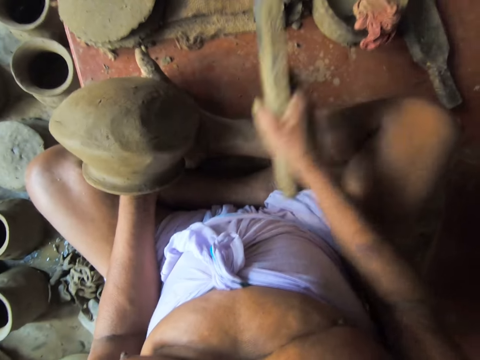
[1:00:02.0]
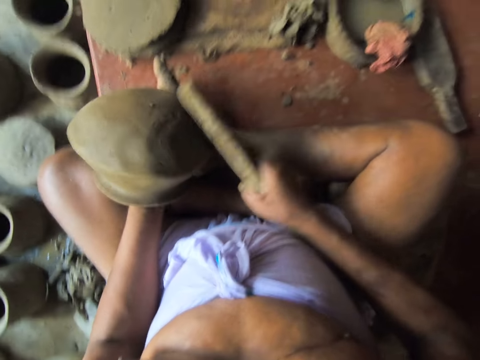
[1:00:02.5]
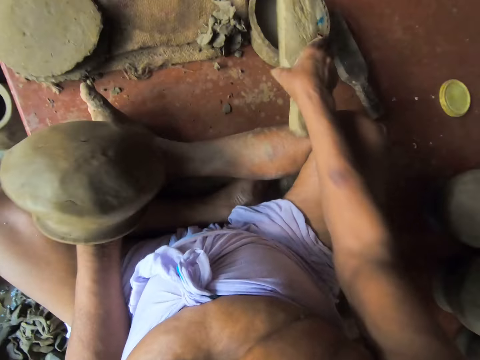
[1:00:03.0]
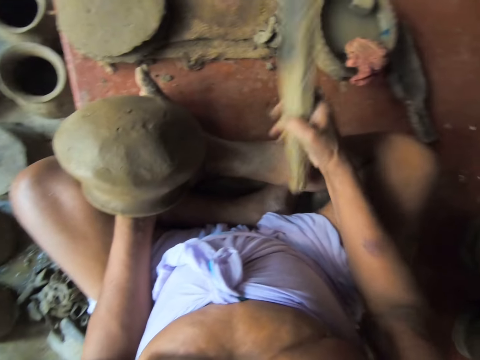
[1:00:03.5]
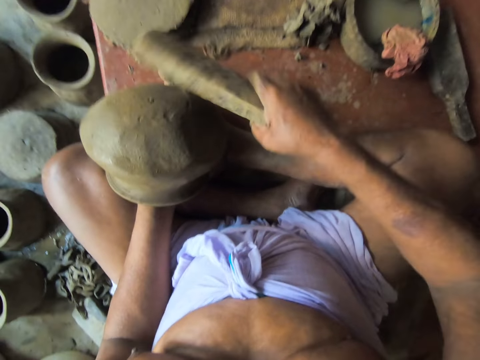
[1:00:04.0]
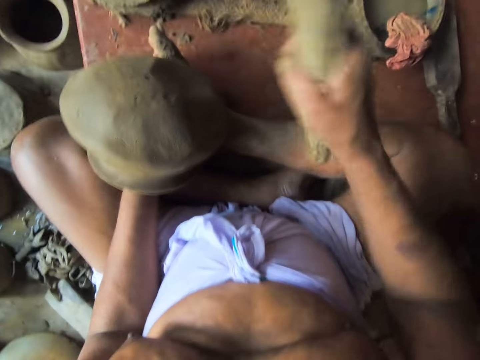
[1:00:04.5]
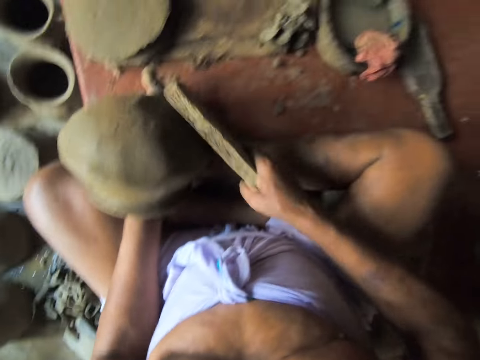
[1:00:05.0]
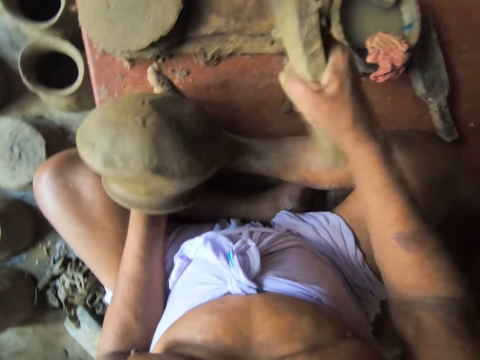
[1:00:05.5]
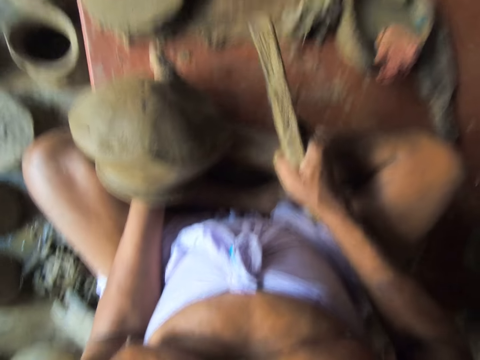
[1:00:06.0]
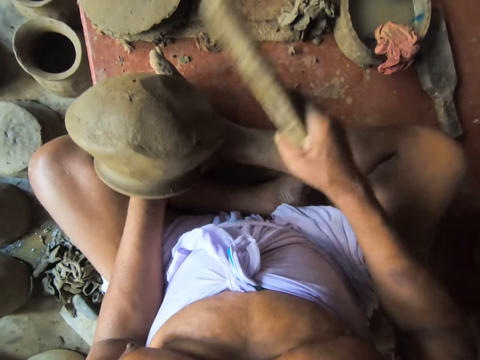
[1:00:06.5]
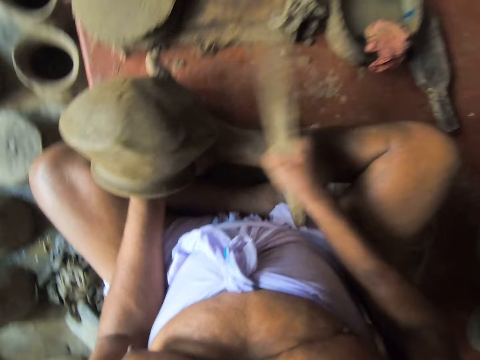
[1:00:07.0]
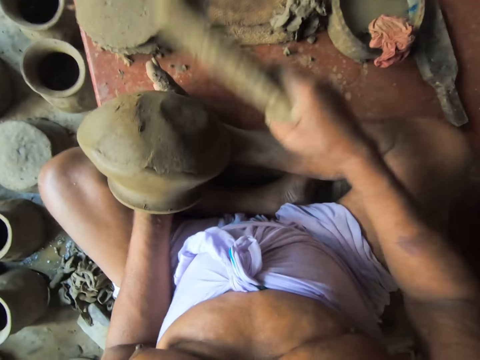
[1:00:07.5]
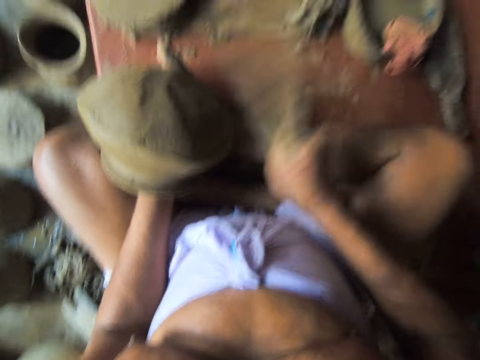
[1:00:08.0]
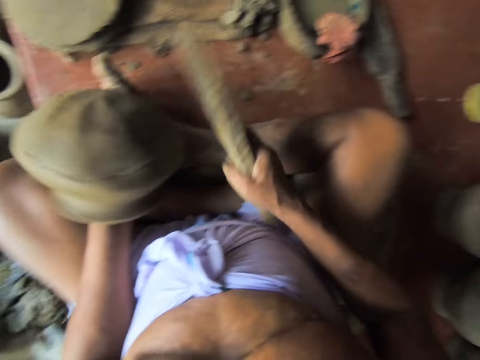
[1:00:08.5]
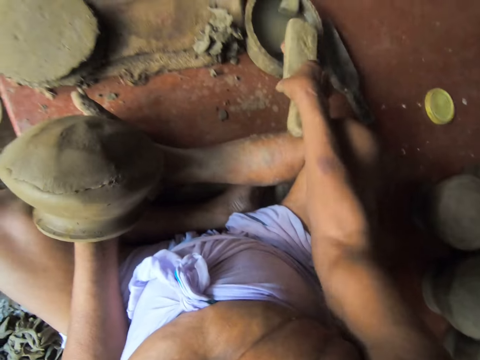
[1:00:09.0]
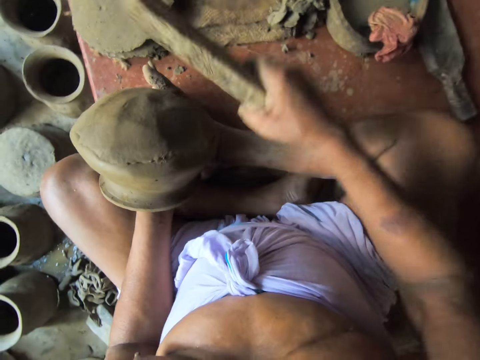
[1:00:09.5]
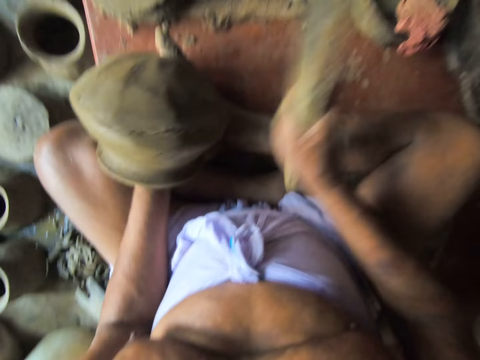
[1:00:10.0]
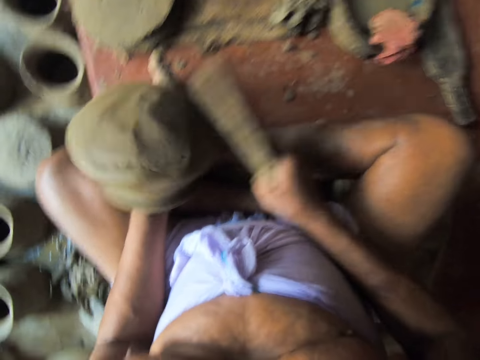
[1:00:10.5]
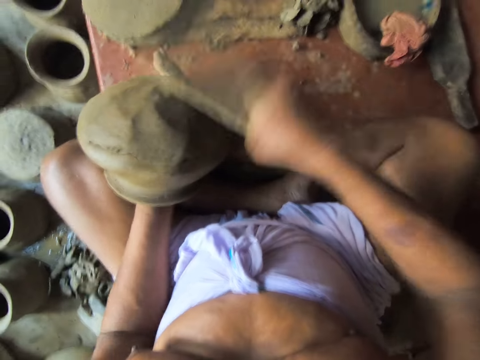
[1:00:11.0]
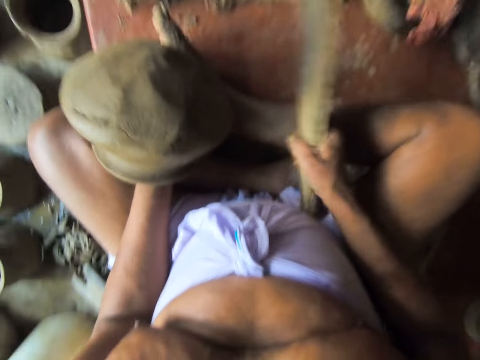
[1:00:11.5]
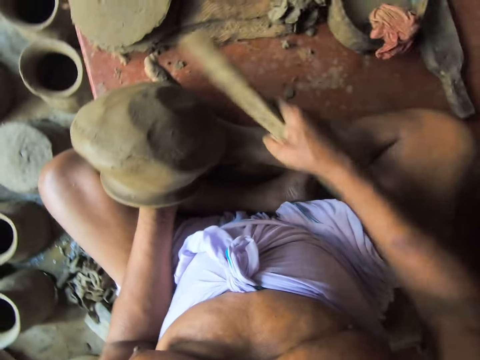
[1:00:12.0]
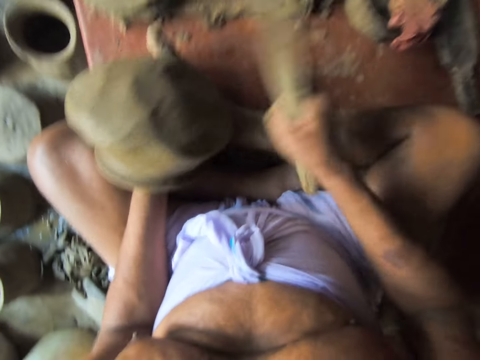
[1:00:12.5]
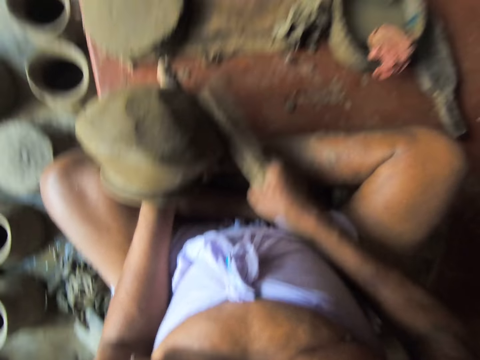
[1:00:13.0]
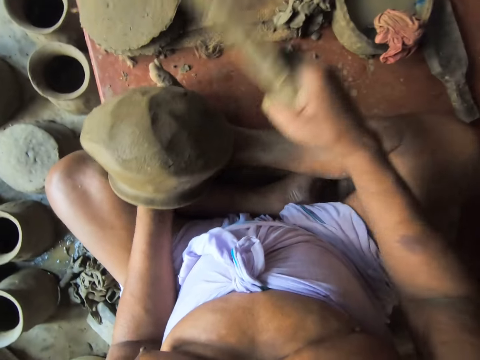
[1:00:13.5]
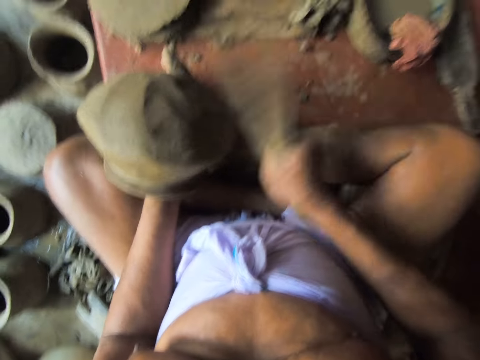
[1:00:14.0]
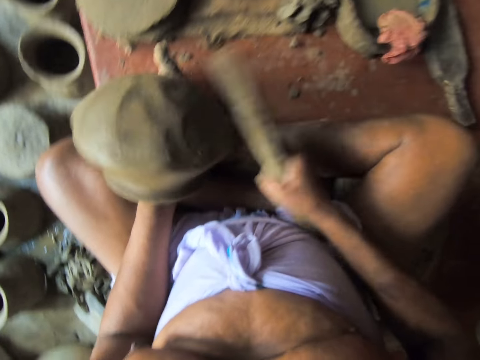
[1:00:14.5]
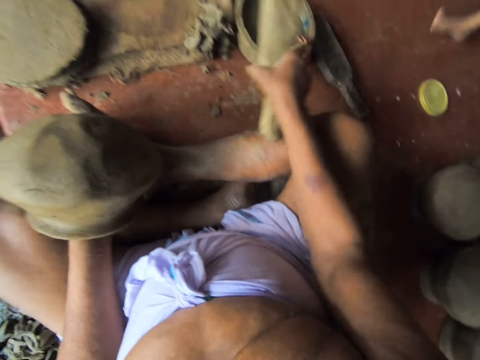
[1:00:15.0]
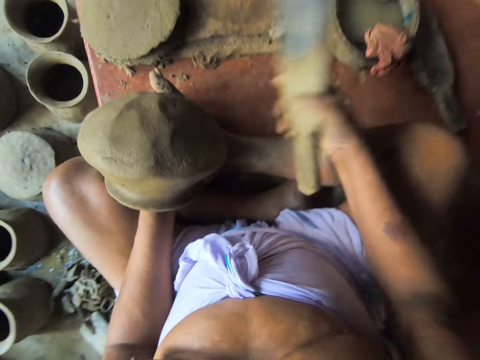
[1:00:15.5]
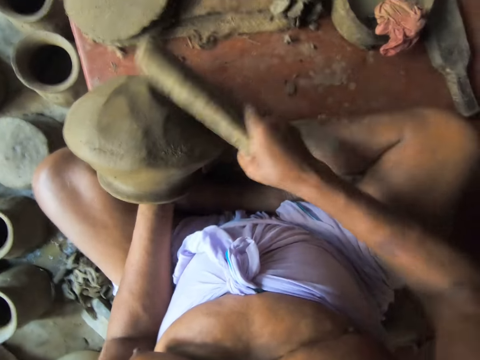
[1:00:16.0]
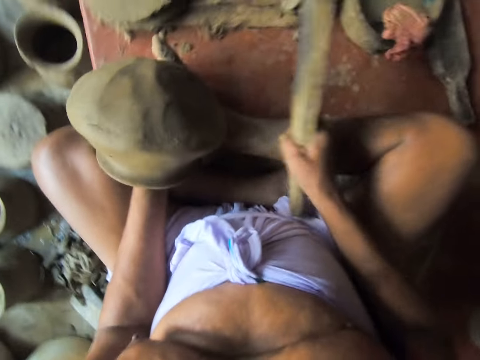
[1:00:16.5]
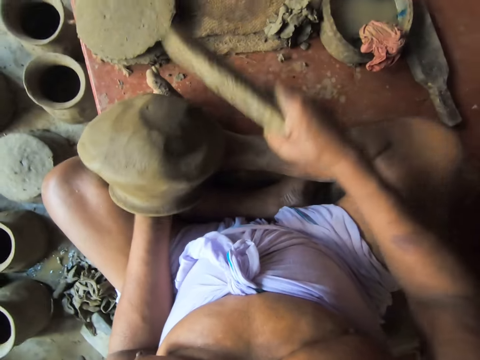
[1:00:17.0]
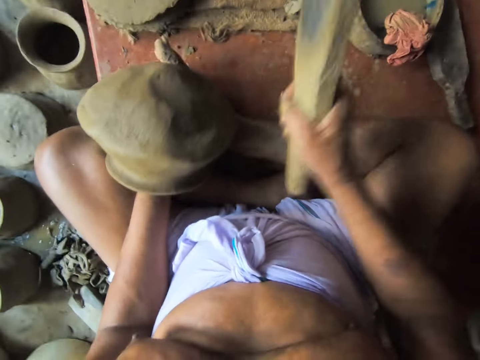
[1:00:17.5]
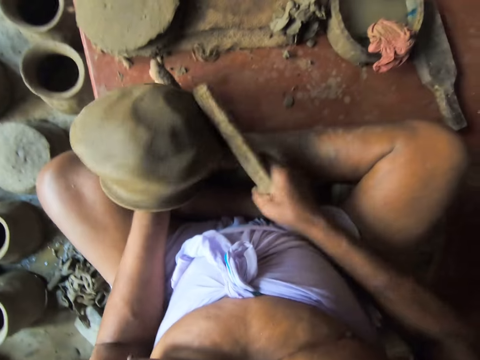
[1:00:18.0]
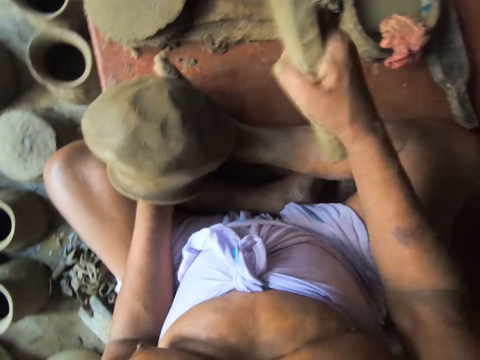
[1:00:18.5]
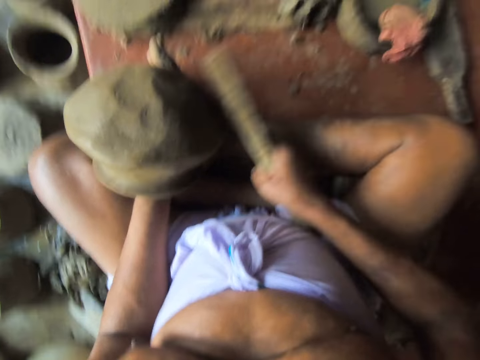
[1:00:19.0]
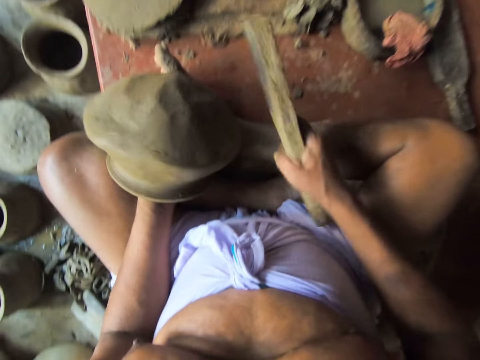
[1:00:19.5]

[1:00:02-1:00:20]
The camera wearer taps the wood on the wet cloth. He dips the wooden paddle in the bowl of water on the floor with his right hand. He molds the pot with the wood. He hits the flat clay mold and clay mold together with the wooden paddle in his right hand in a circular motion. He taps the wood on the wet cloth. He dips the wooden paddle in the bowl of water on the floor with his right hand. He hits the flat clay mold and clay mold together with the wooden paddle in his right hand in a circular motion. He molds the pot with the wood. He taps the wood on the wet cloth. He dips the wooden paddle in the bowl of water on the floor with his right hand. He hits the flat clay mold and clay mold together with the wooden paddle in his right hand in a circular motion. He molds the pot with the wood.

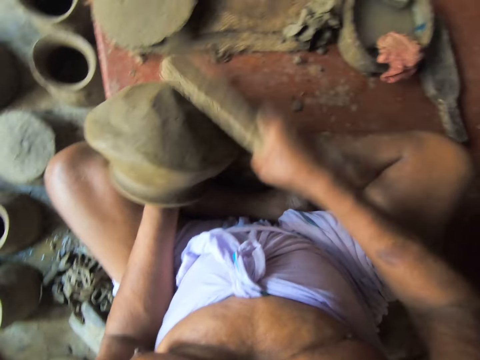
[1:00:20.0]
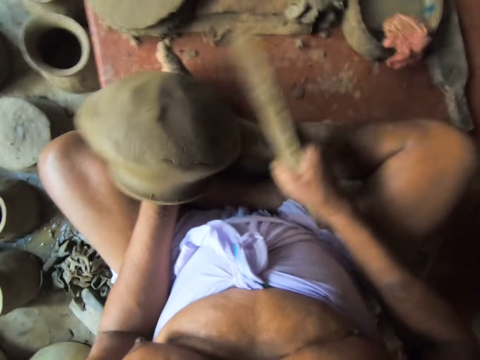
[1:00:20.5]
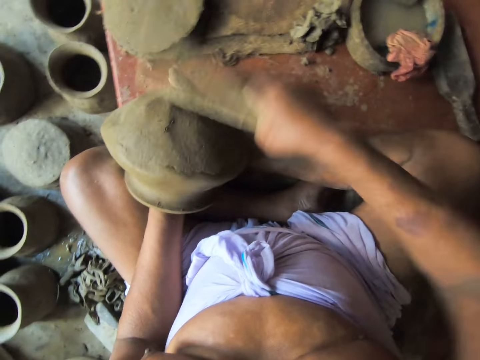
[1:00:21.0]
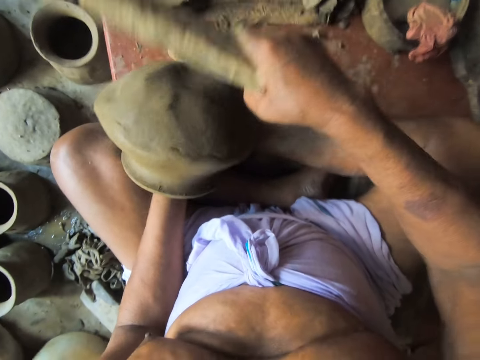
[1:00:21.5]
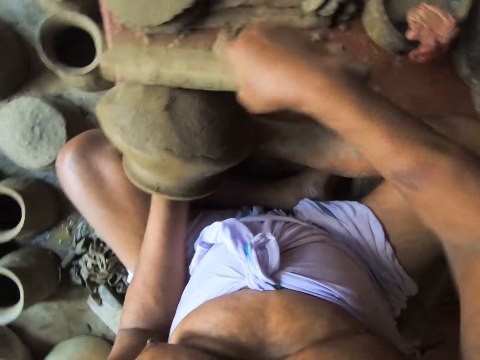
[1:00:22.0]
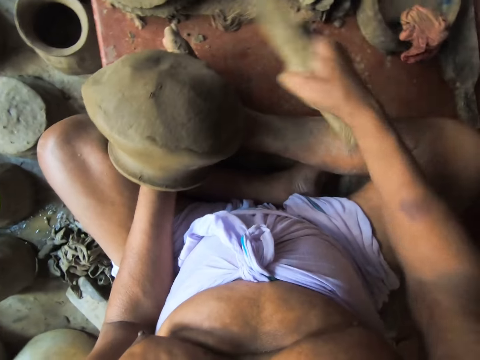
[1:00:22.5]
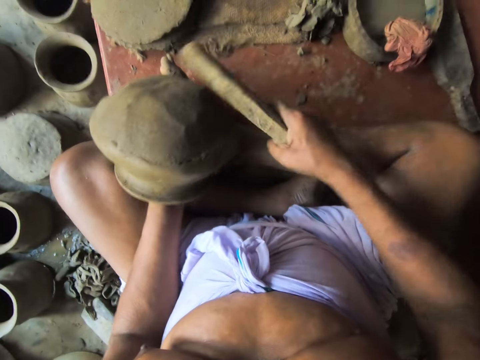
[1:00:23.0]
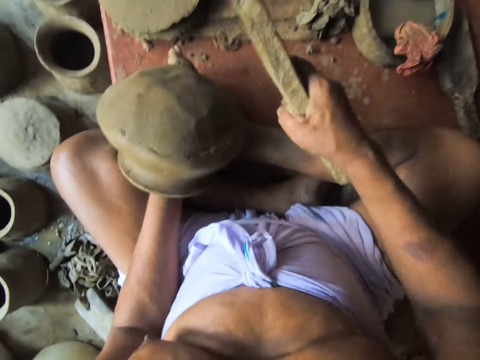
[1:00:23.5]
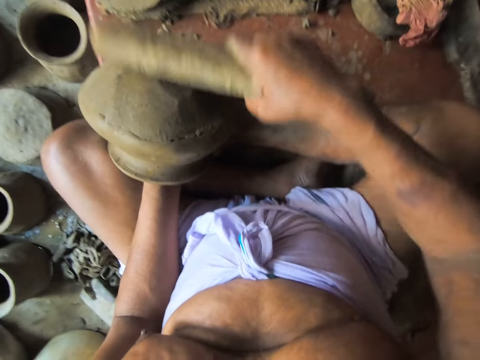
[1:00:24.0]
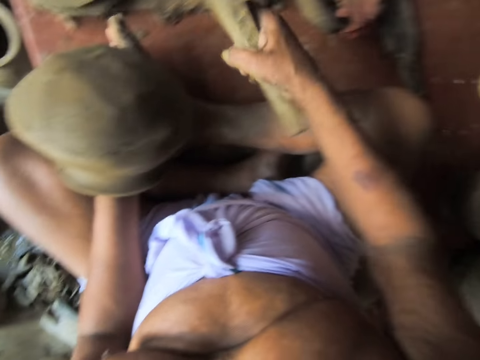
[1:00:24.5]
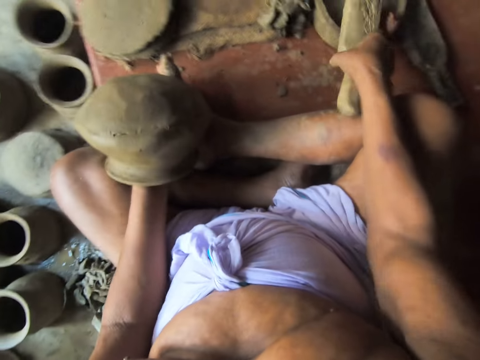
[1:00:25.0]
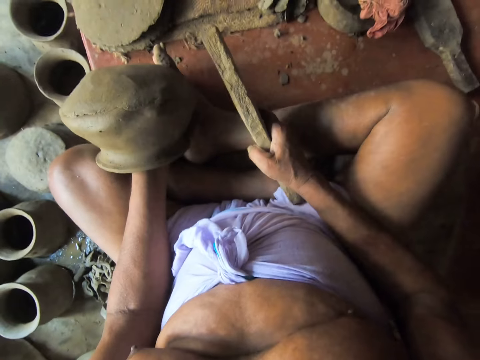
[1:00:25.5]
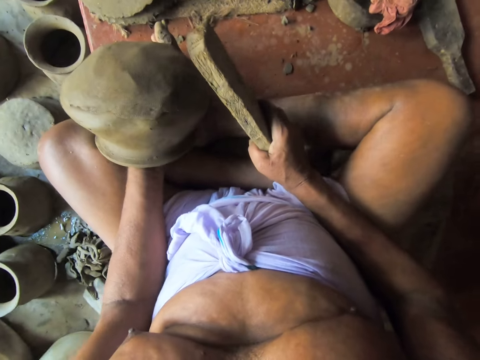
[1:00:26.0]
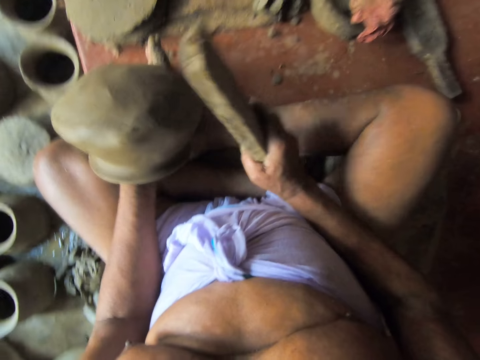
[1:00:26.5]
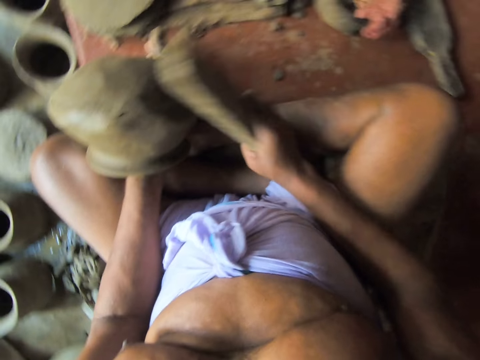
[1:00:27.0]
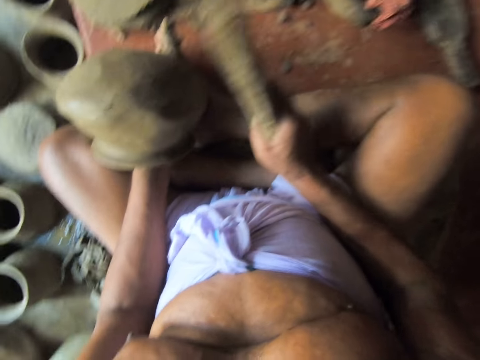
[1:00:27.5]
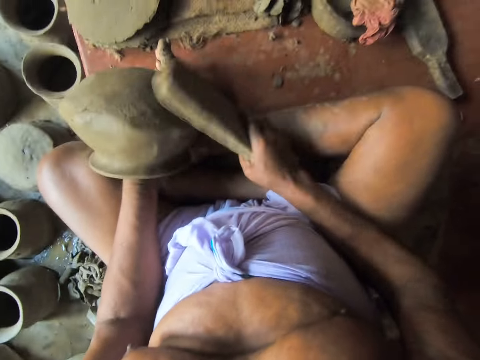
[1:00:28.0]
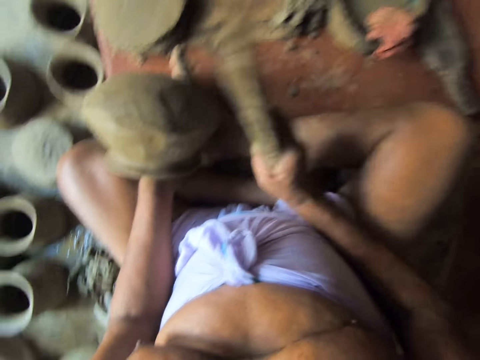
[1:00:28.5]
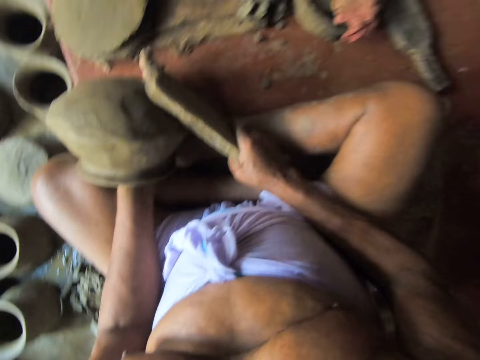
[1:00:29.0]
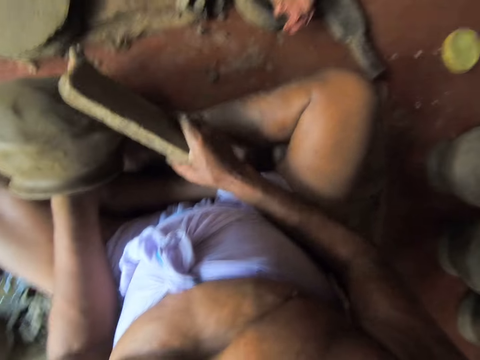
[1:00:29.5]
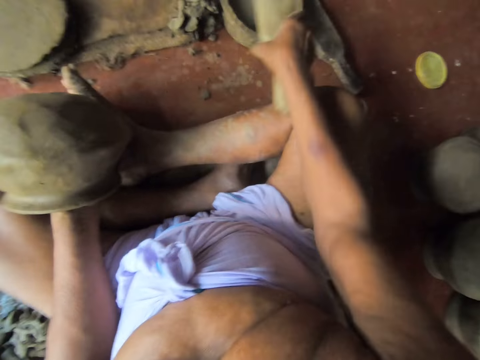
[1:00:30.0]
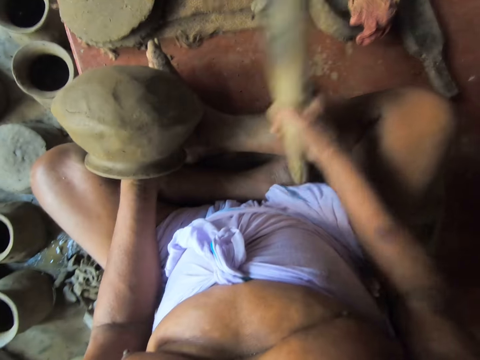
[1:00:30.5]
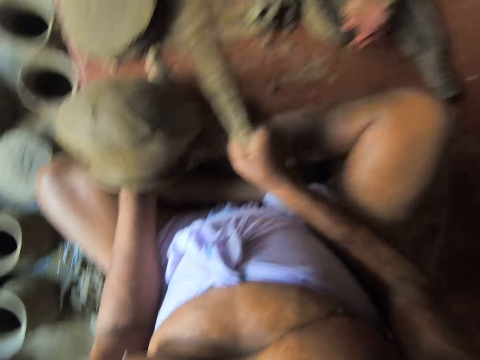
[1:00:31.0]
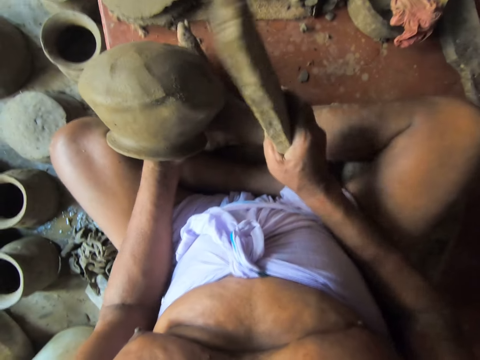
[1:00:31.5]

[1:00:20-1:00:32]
The camera wearer dips the wooden paddle in the bowl of water on the floor with his right hand. He taps the wood on the wet cloth. He molds the pot with the wood. He hits the flat clay mold and clay mold together with the wooden paddle in his right hand in a circular motion. He dips the wooden paddle in the bowl of water on the floor with his right hand. He taps the wood on the wet cloth. He hits the flat clay mold and clay mold together with the wooden paddle in his right hand in a circular motion. He molds the pot with the wood.
